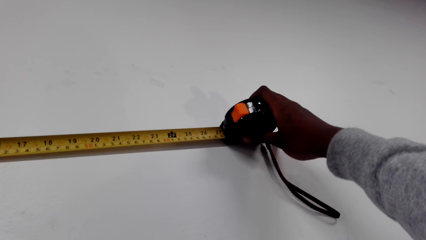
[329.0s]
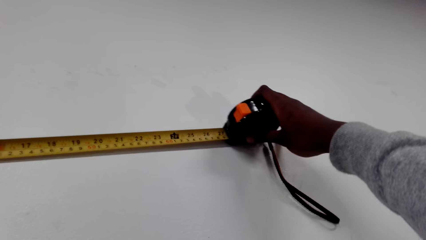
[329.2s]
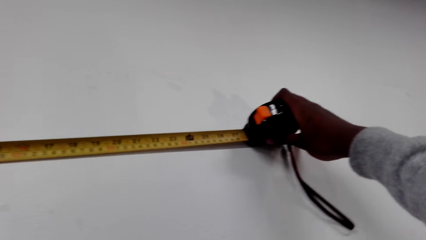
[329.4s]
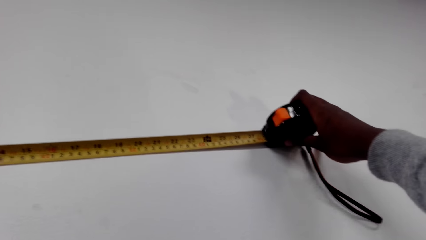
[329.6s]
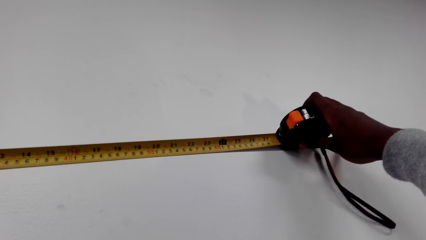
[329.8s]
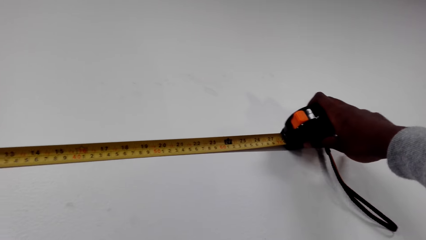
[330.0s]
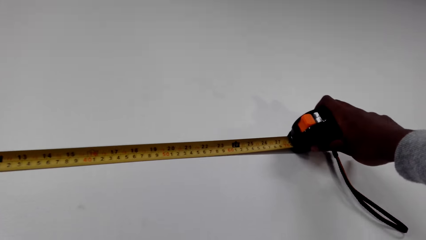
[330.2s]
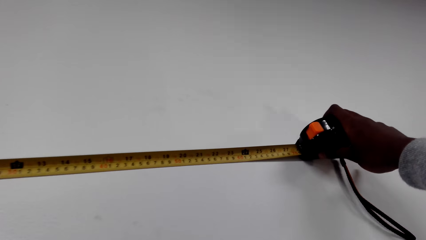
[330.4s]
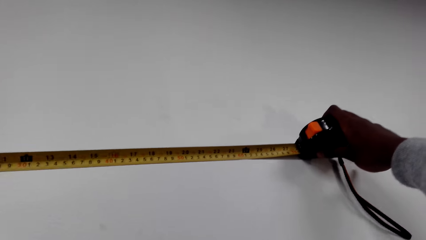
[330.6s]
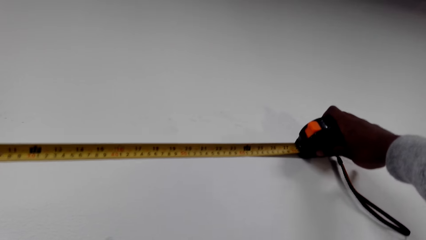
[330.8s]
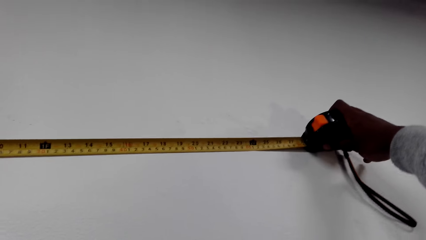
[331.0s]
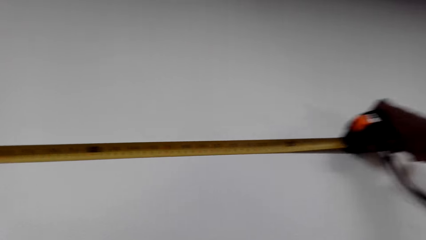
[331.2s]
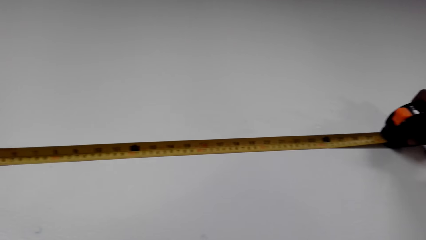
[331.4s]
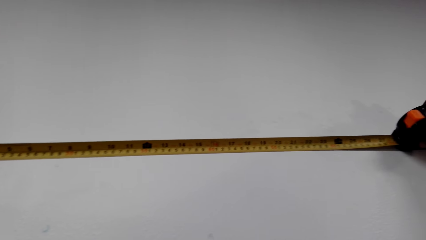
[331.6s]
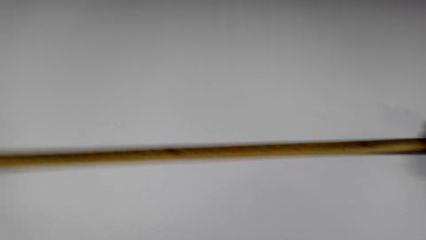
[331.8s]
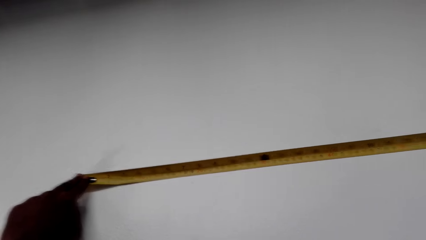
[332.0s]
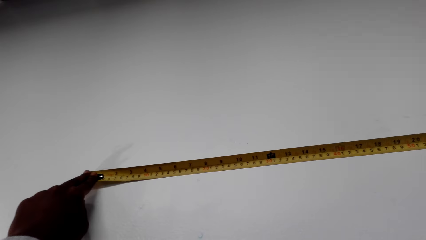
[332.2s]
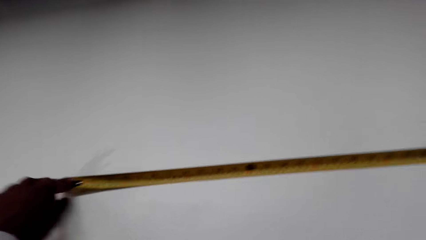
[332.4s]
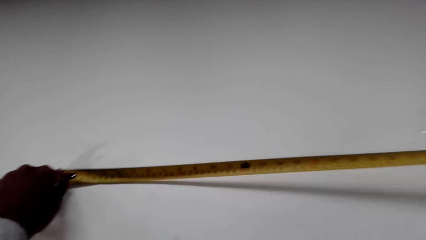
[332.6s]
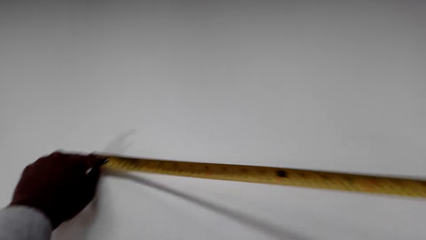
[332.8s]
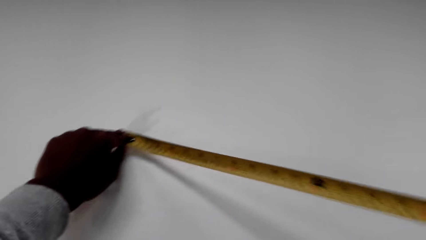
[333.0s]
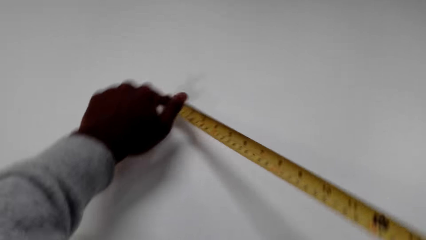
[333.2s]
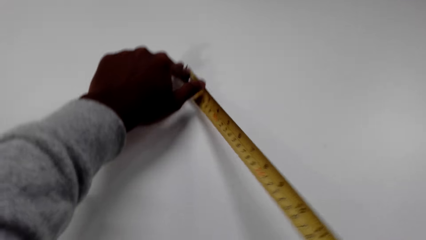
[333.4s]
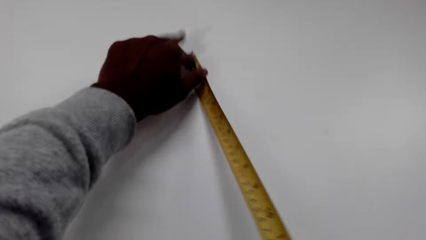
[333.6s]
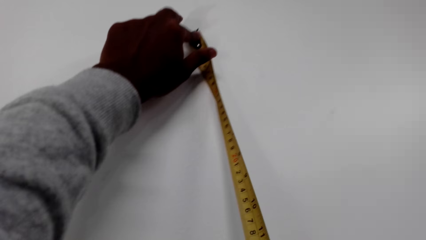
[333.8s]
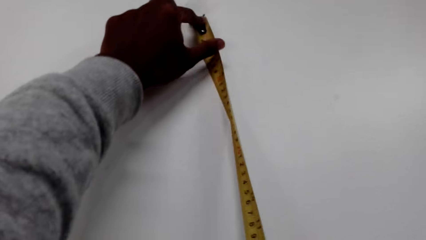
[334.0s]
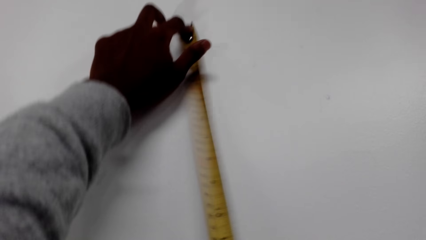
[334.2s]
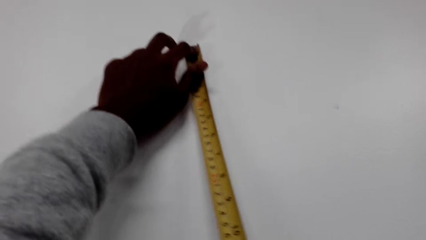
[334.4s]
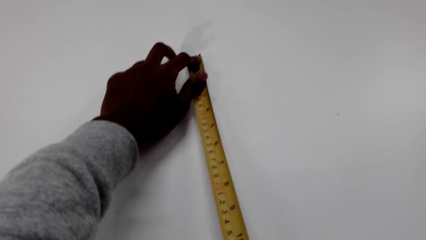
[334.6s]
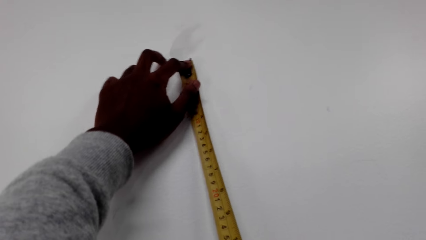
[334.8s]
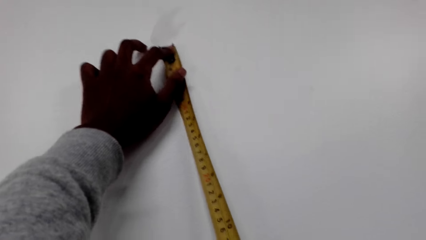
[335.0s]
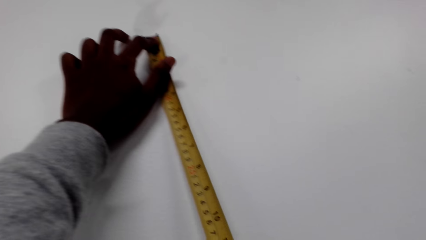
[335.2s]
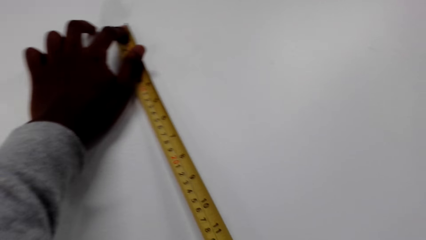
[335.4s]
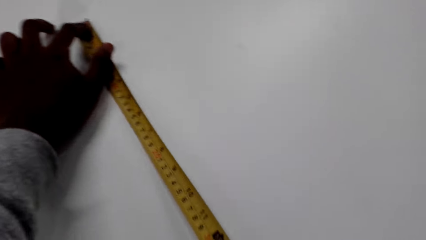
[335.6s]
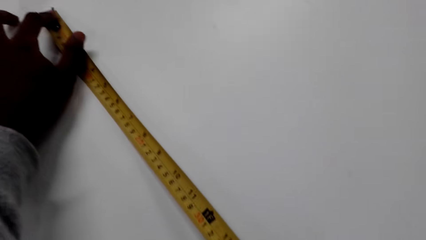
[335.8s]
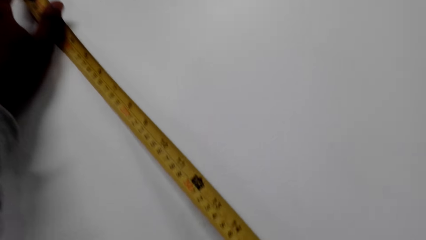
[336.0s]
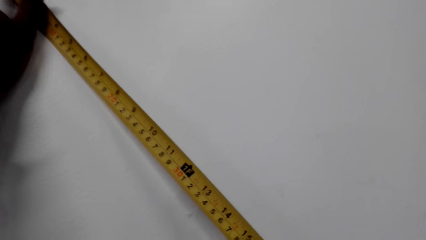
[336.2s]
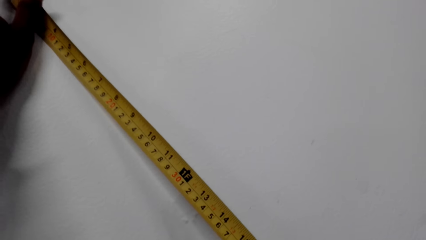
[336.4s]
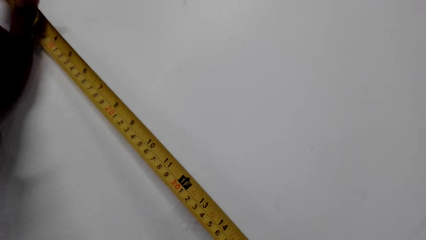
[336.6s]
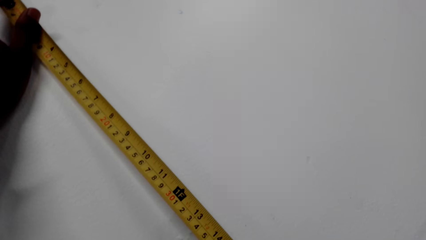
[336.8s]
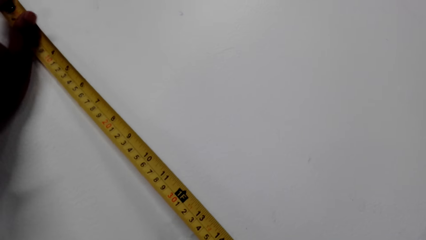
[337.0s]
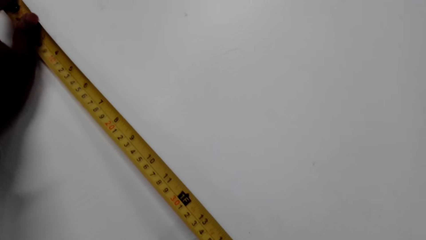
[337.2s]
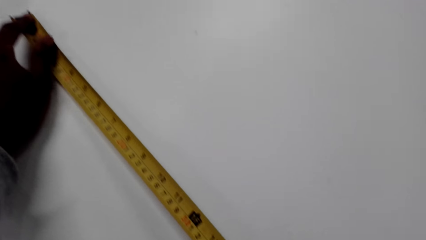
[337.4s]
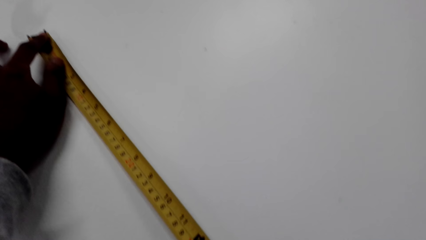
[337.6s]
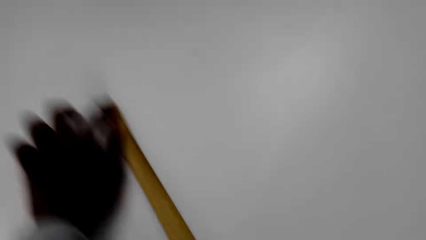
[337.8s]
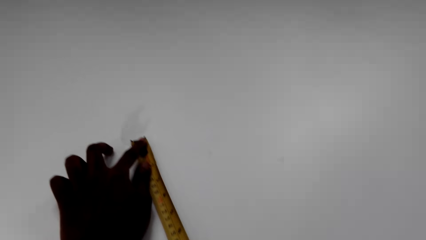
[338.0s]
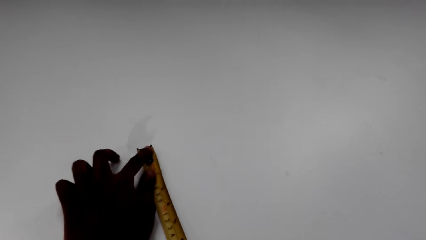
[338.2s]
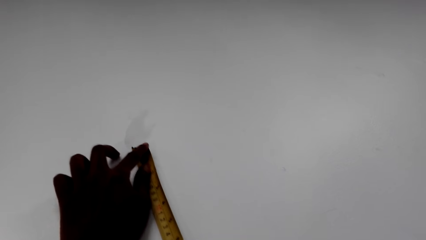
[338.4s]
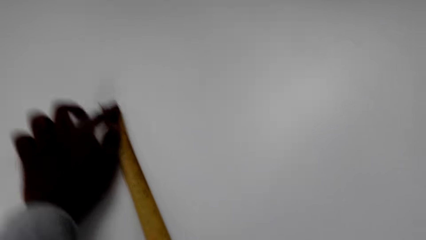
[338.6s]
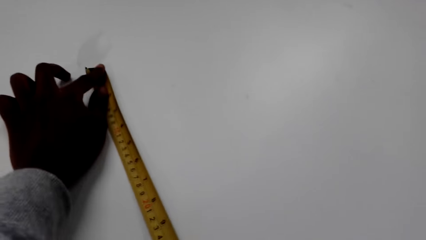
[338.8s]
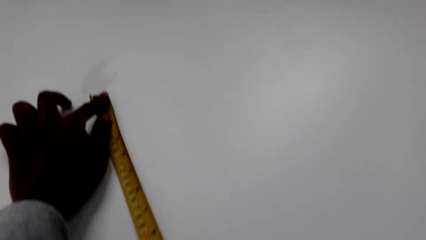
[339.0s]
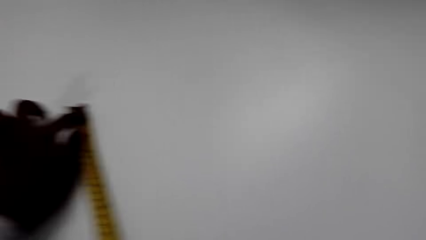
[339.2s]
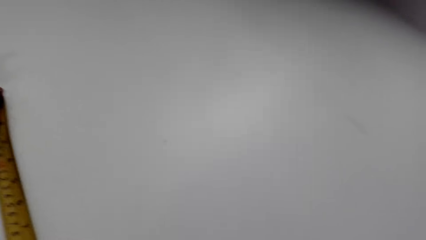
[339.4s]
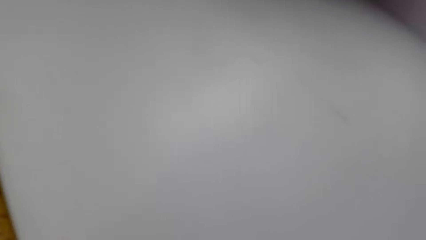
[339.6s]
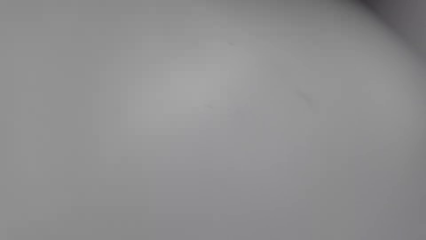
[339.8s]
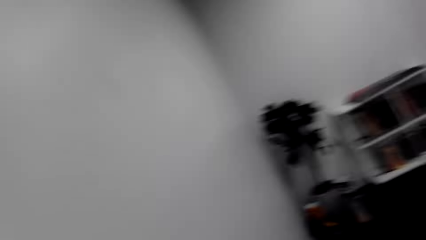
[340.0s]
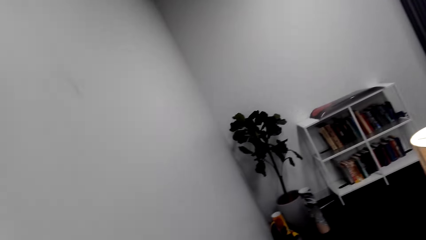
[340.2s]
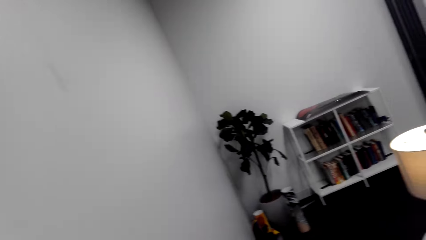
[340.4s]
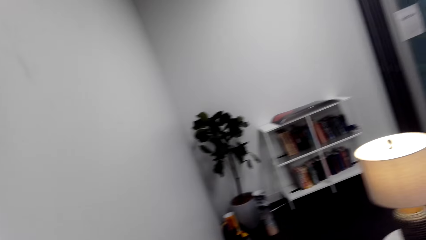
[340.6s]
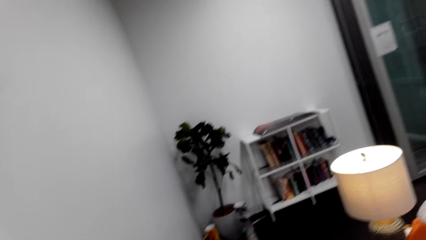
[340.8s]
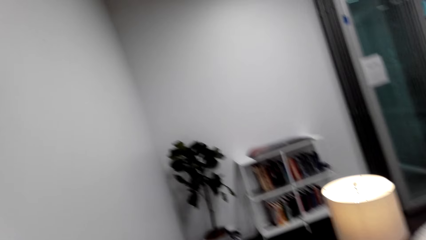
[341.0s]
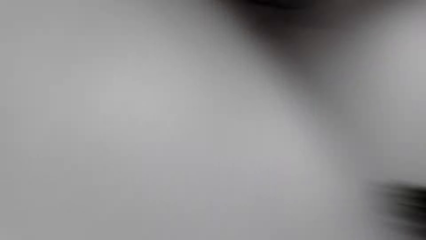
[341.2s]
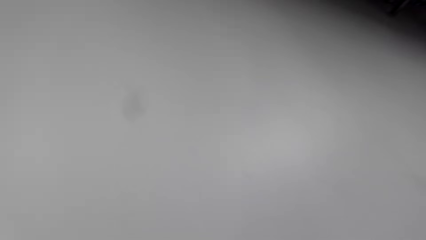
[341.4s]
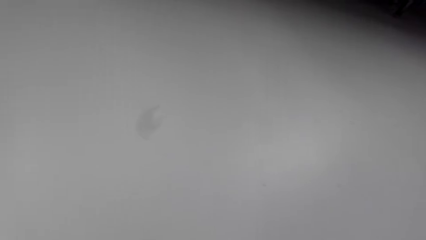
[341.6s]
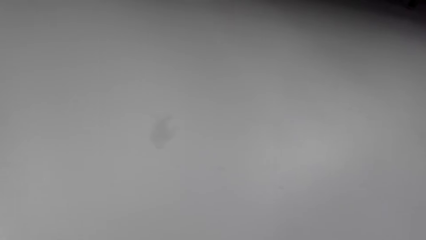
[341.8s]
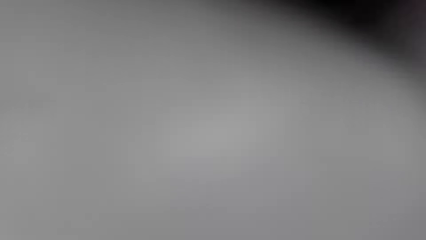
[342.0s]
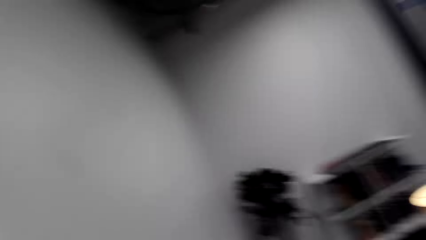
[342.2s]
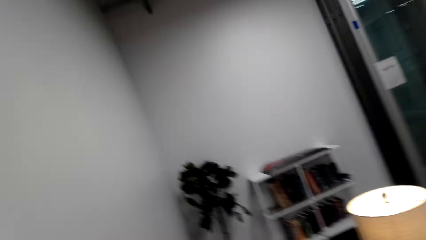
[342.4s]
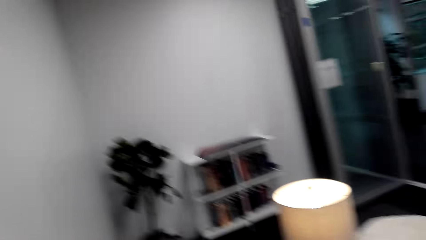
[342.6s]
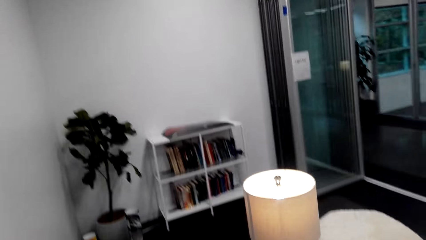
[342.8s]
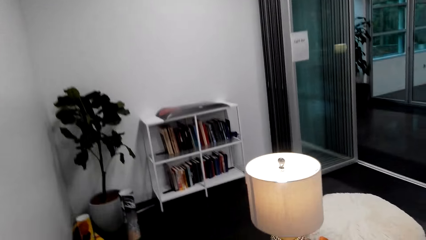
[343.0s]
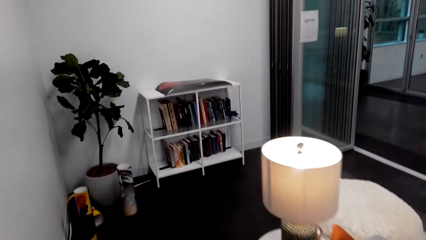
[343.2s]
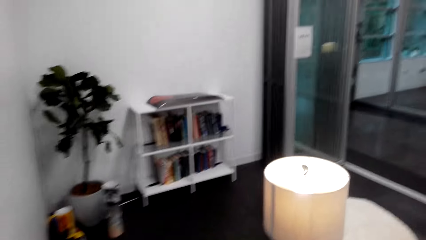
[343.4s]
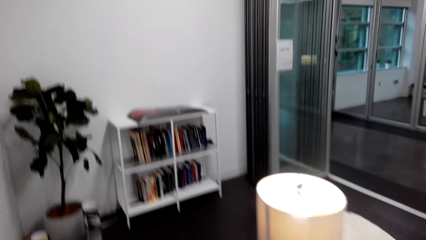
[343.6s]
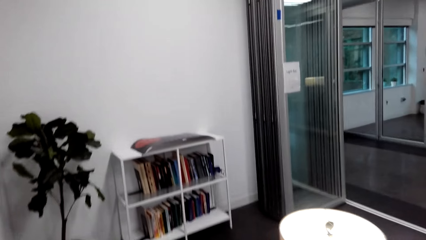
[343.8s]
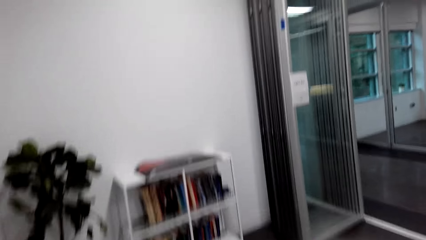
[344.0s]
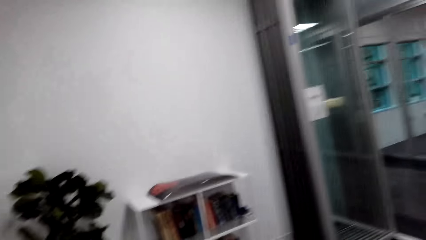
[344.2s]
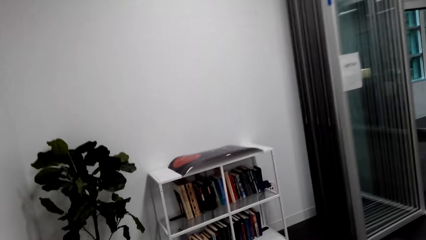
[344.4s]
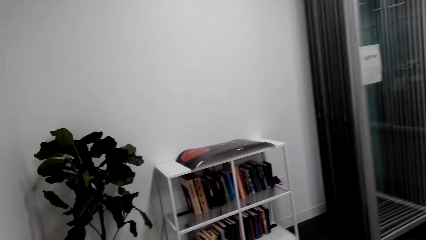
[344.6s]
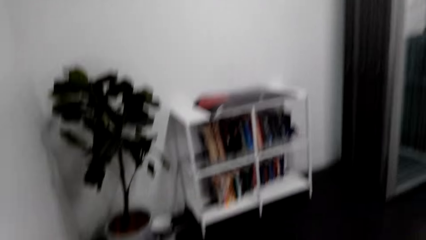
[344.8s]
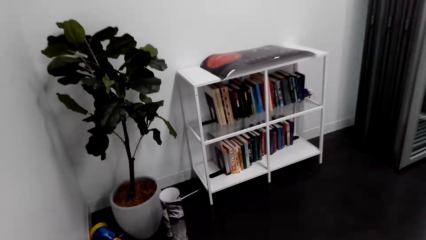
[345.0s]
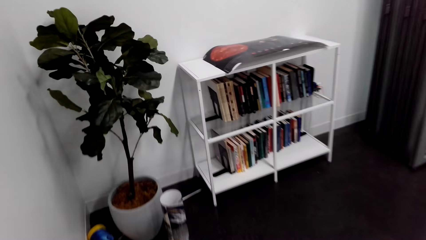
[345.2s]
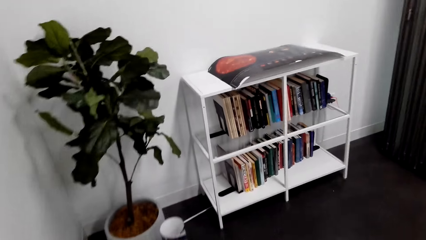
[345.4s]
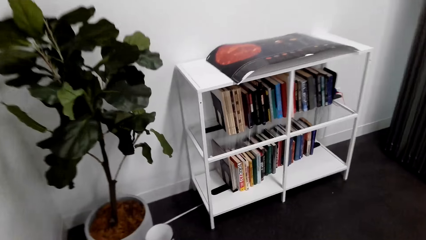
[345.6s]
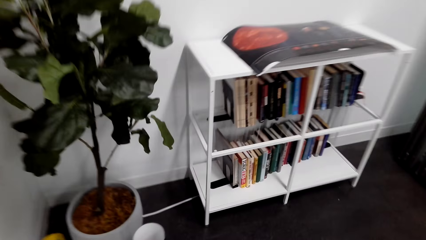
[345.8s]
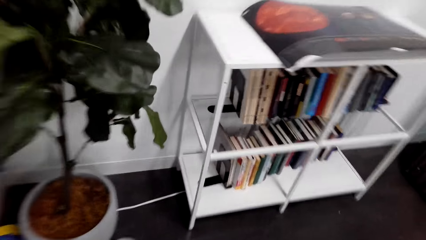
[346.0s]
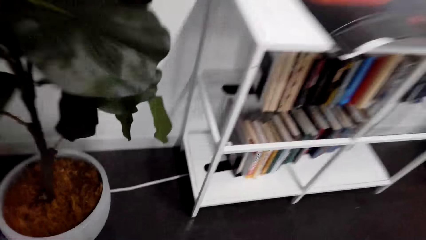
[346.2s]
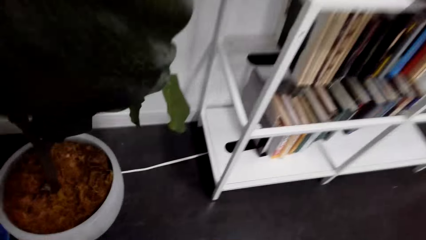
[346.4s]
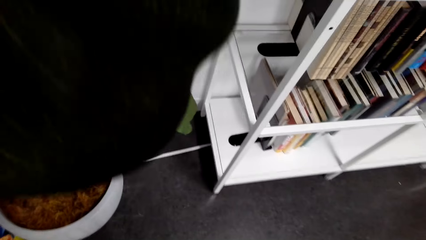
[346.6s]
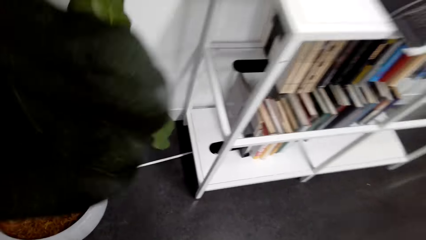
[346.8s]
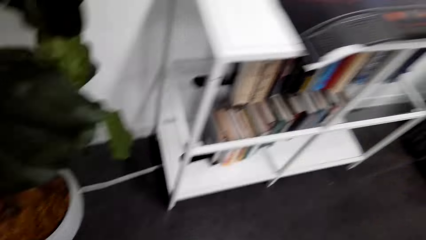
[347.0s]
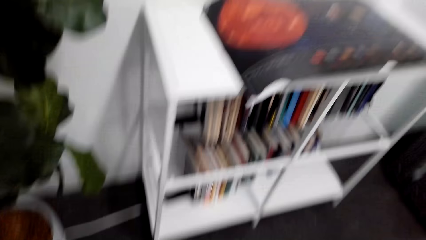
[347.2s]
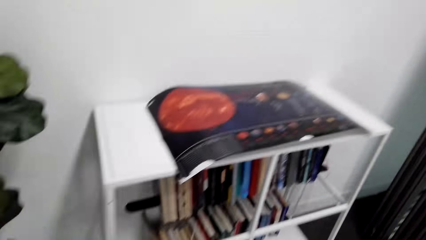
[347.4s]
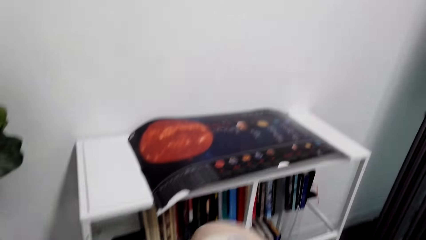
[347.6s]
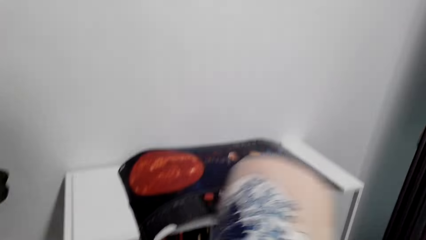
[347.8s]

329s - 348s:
The camera wearer measures the wall. They turn the tape measure downwards. They look around the house. They walk around the house. They walk towards a bookshelf.
